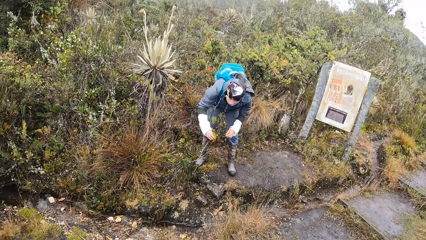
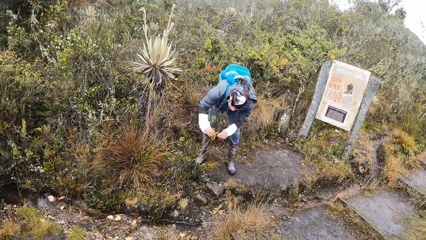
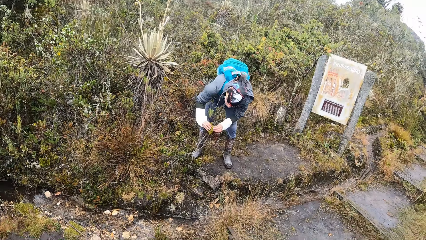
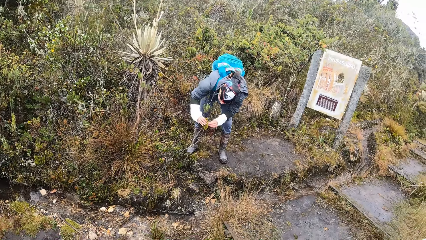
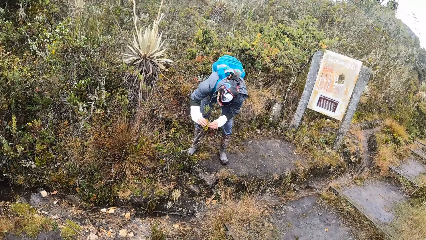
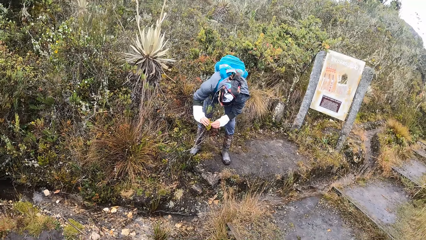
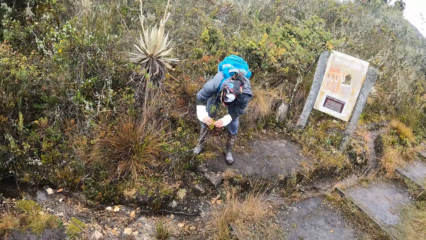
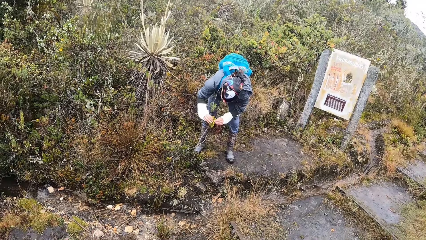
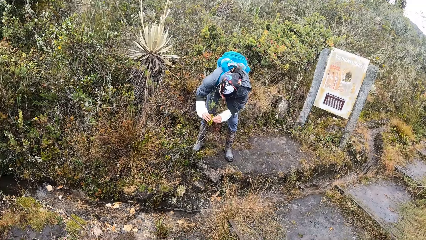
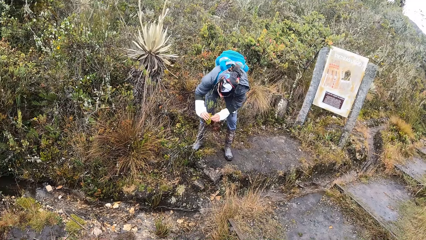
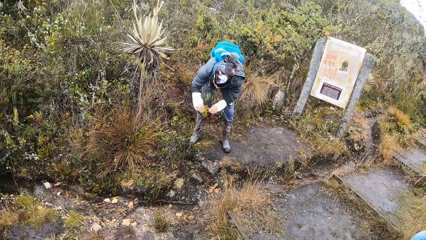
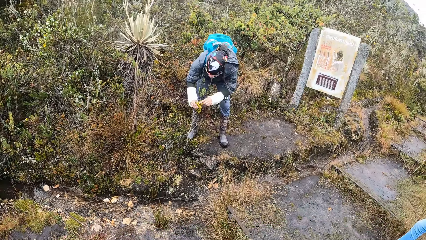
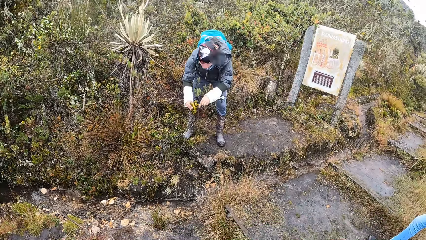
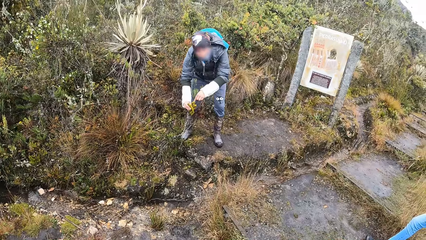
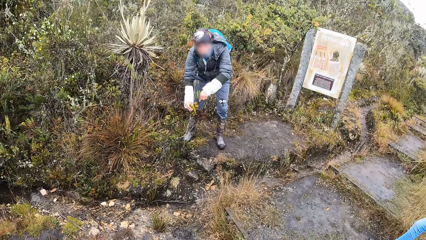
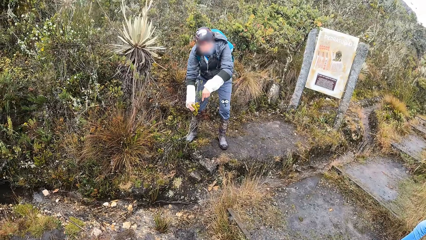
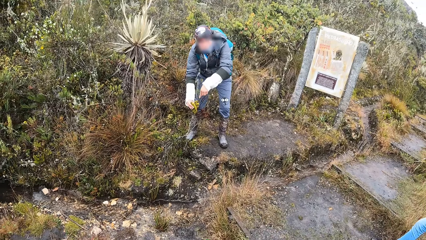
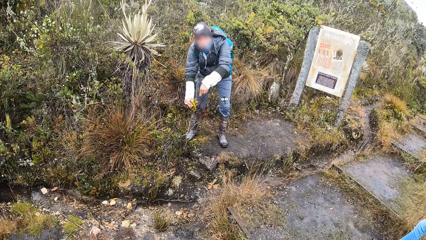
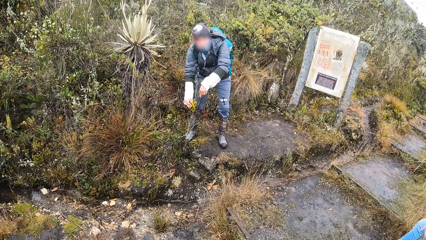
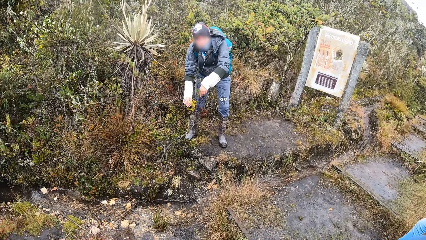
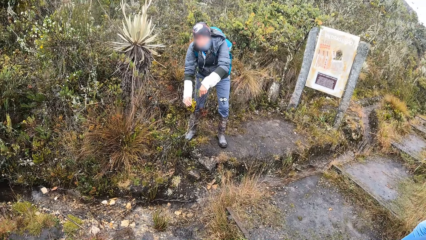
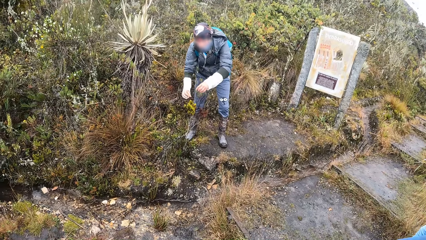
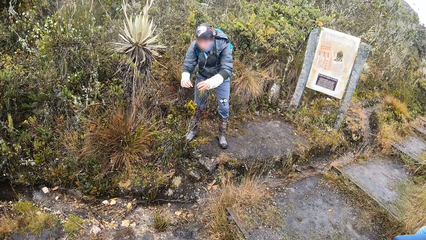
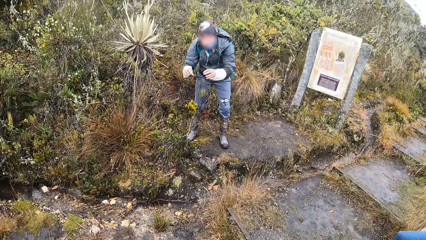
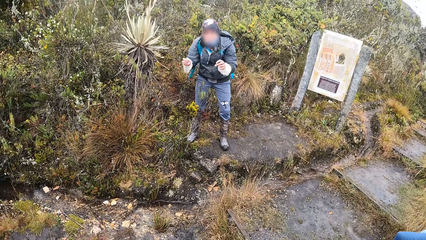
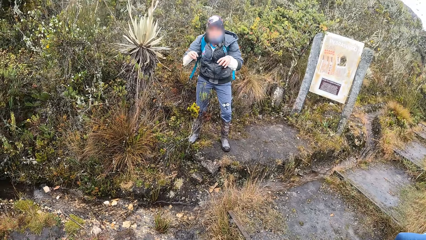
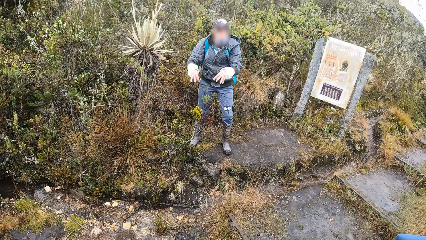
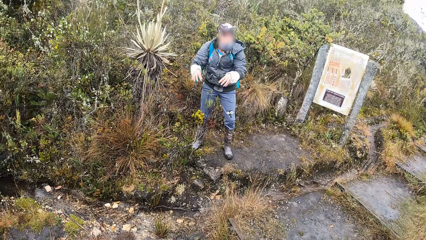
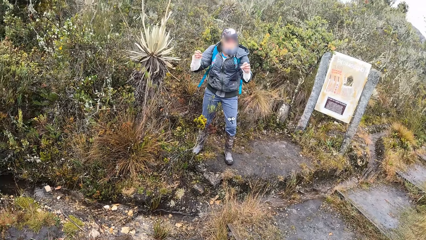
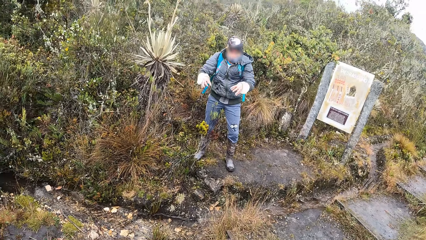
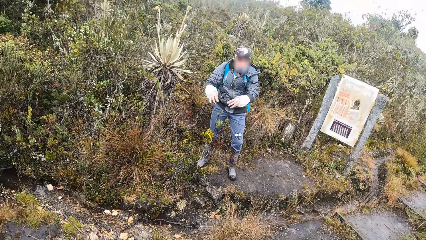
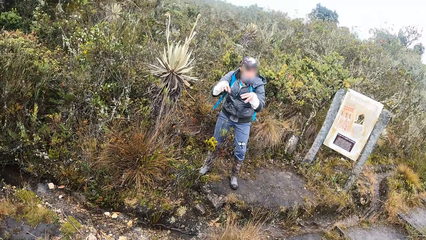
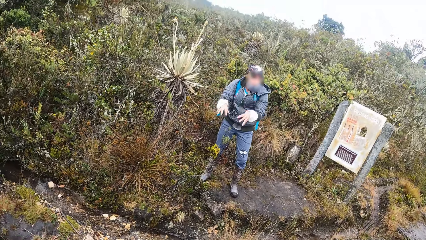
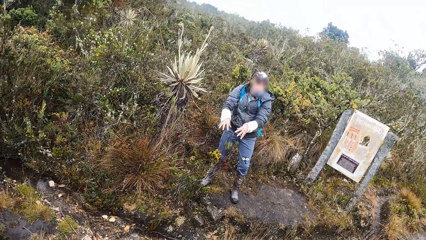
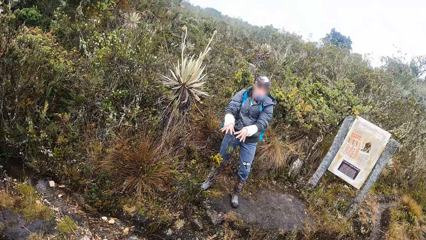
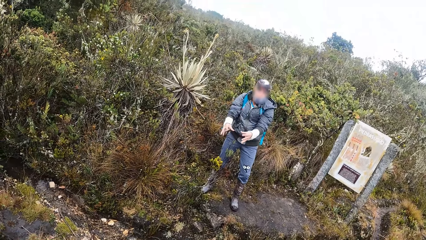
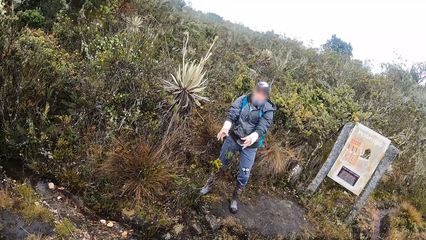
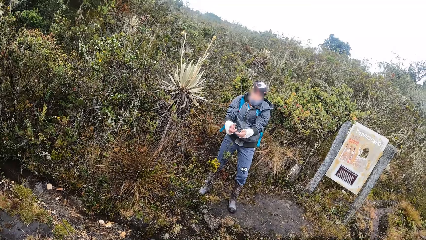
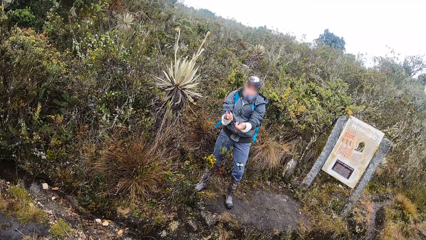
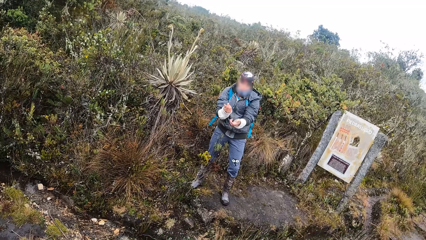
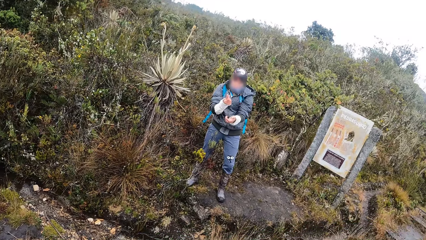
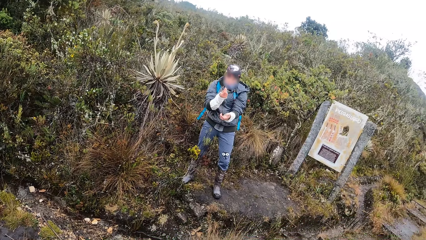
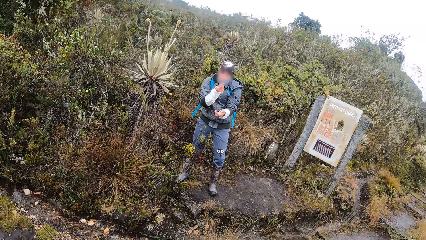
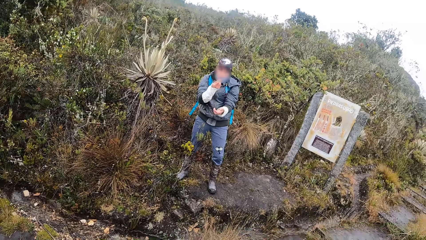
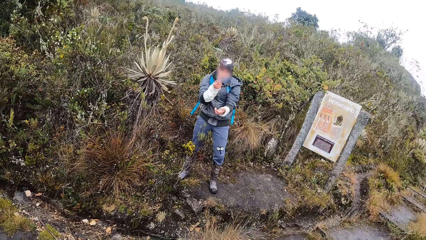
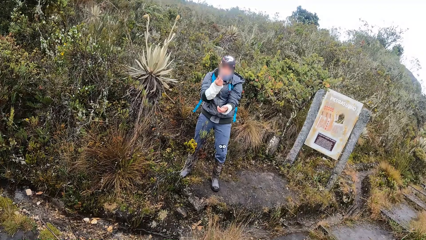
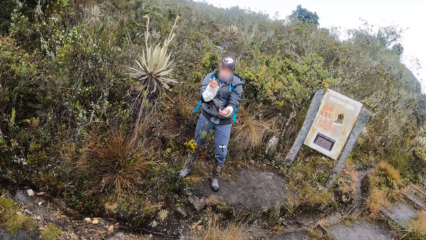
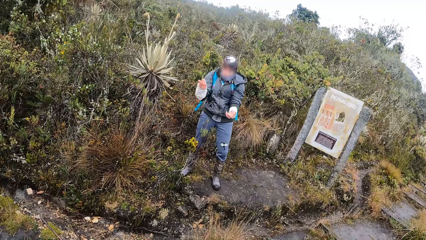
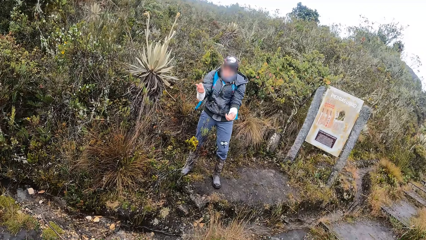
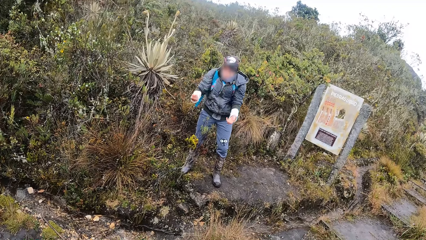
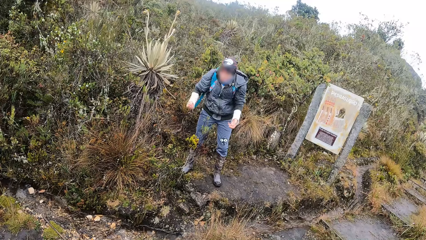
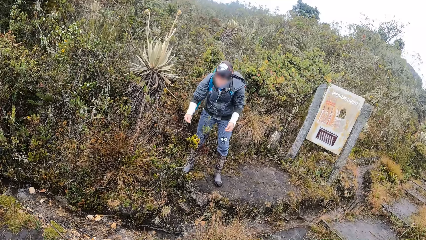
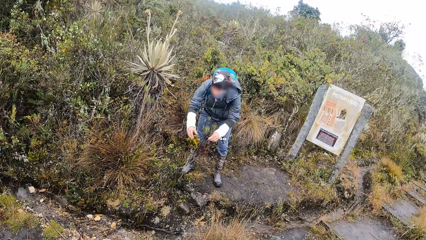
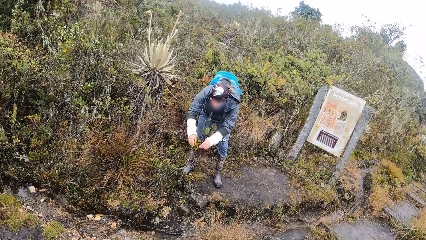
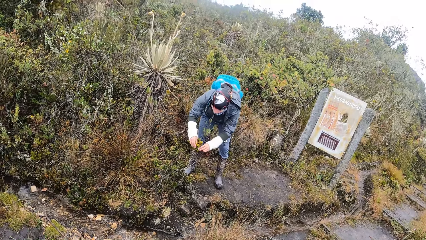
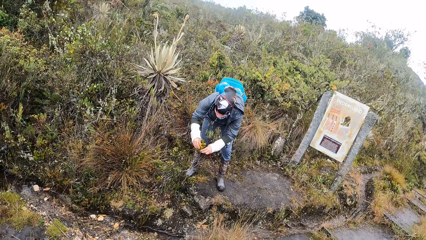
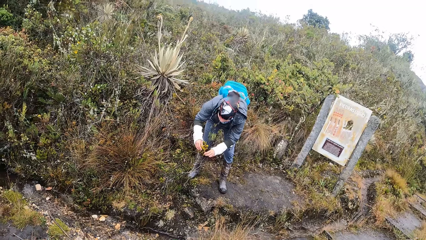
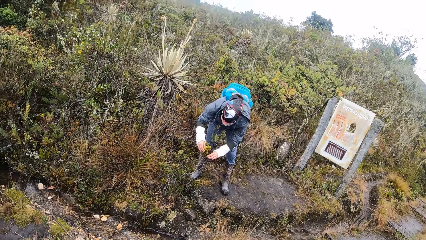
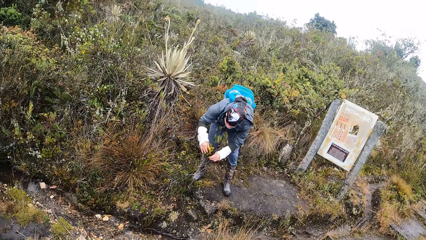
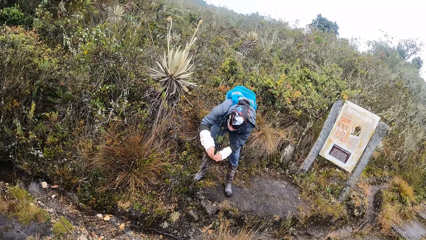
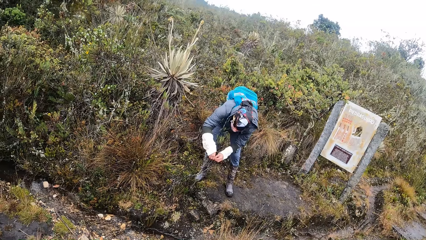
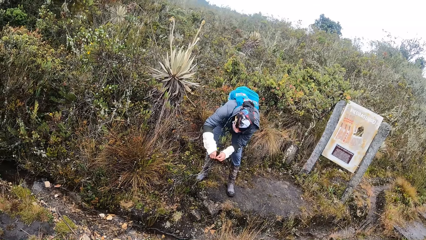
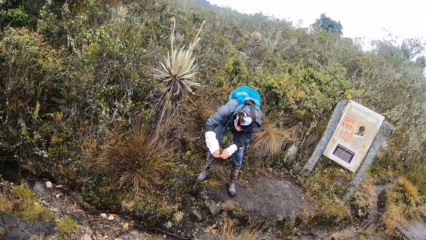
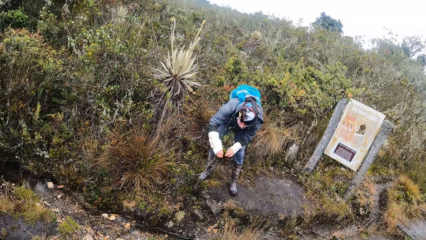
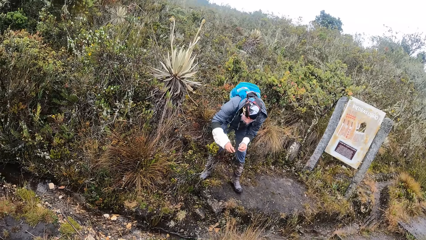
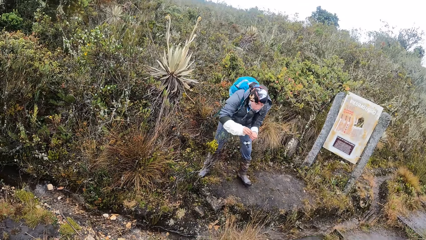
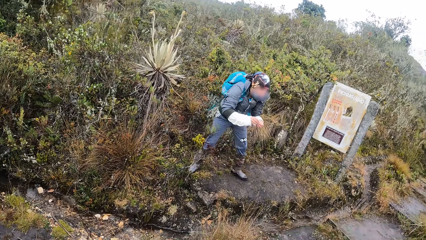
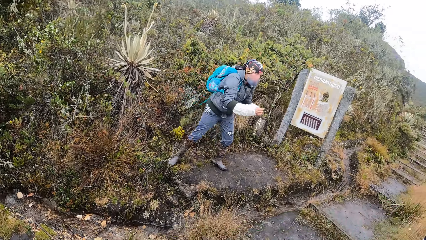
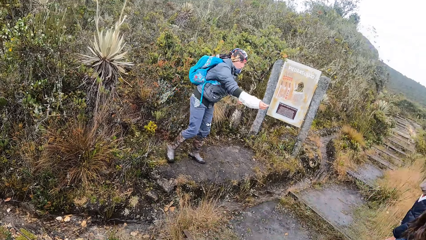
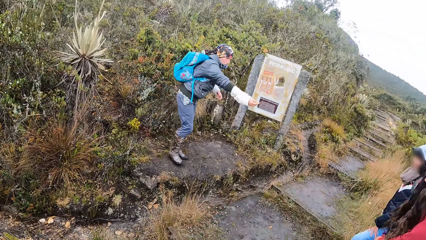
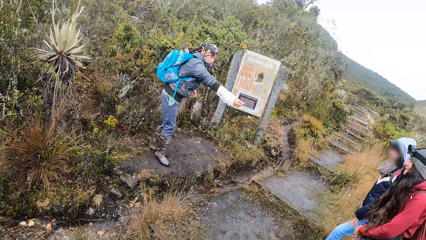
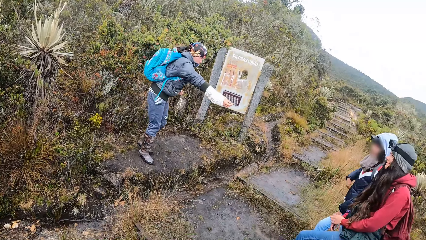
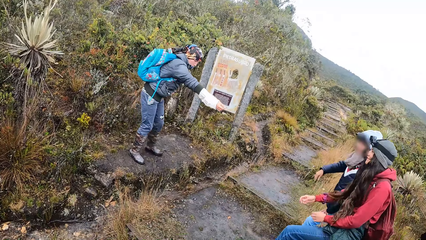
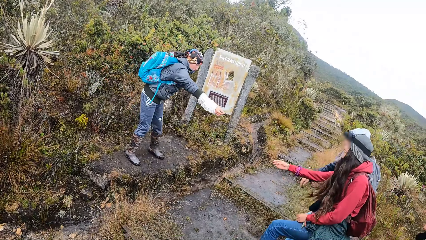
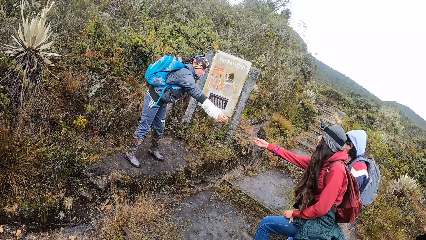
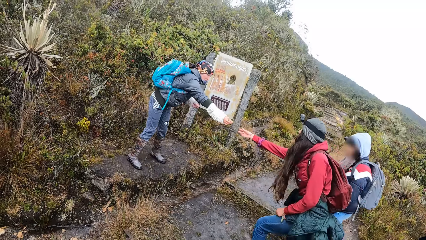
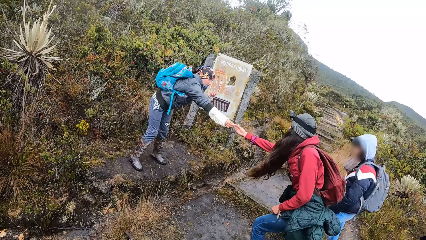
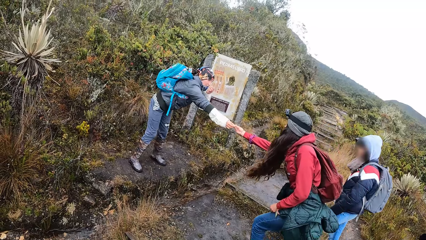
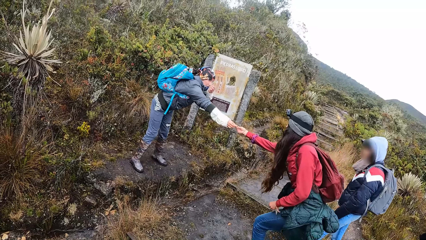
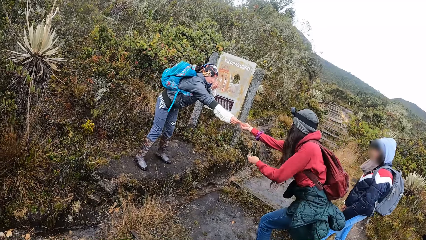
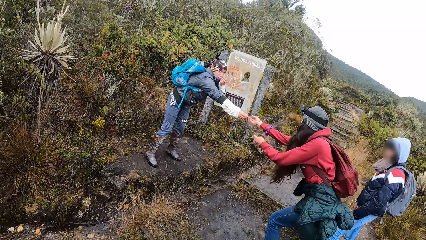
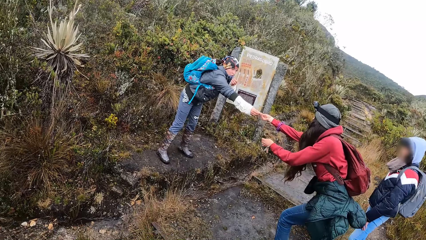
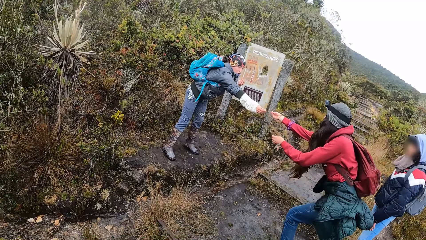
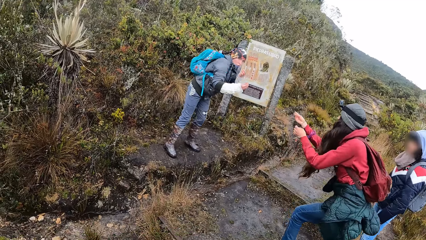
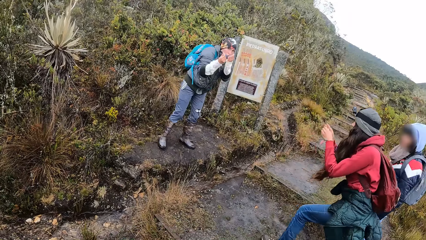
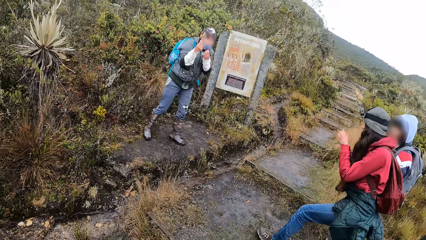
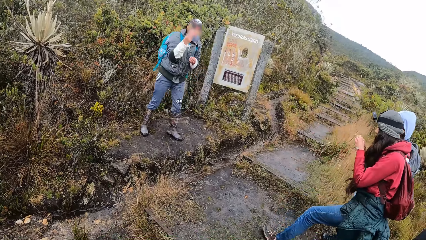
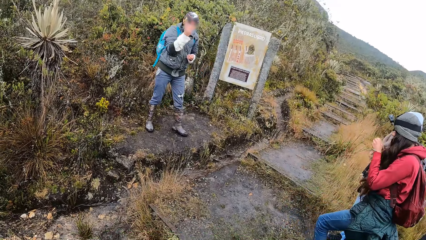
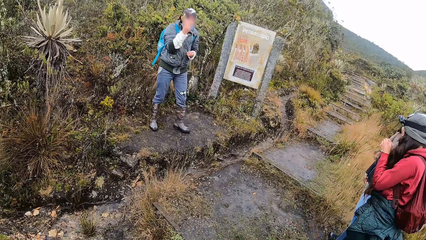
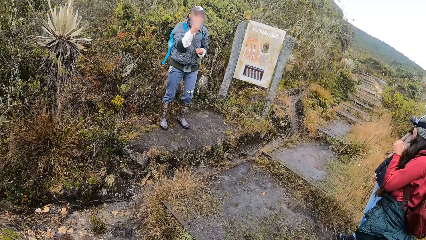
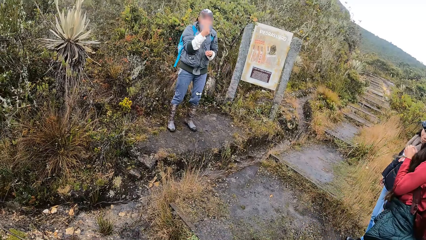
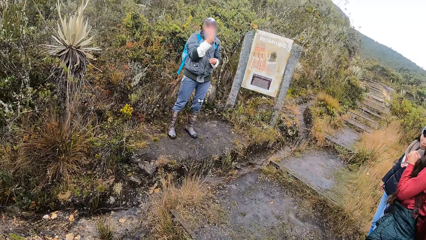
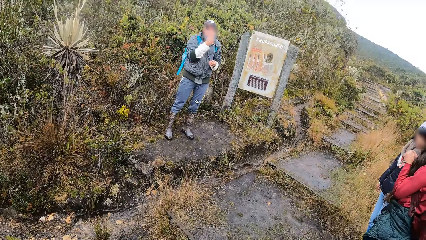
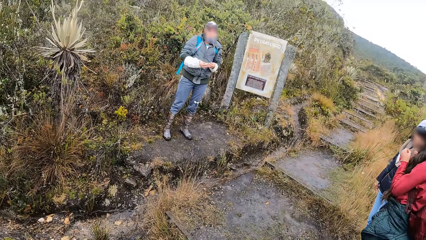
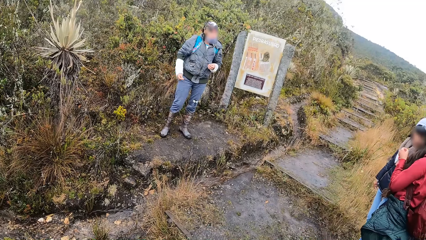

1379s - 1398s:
A woman presses a leaf with her hands. The woman interacts with the camera wearer and the group of people by the mountains. The woman touches the leaf with her hands. The woman cuts part of the leaf with her left hand. The woman gives the leaf to another woman with her right hand. The first woman interacts with the other woman. The first woman gives the leaf to the other woman with her right hand.
